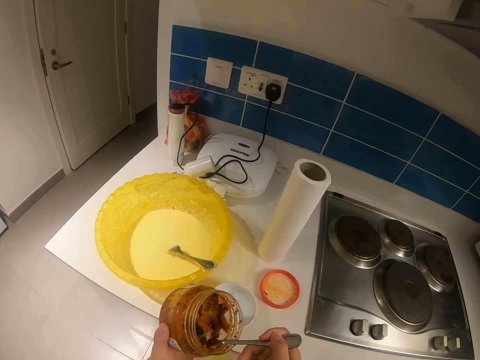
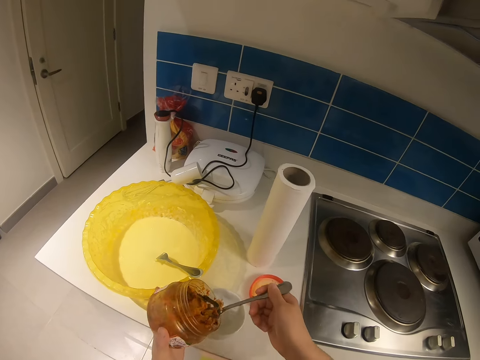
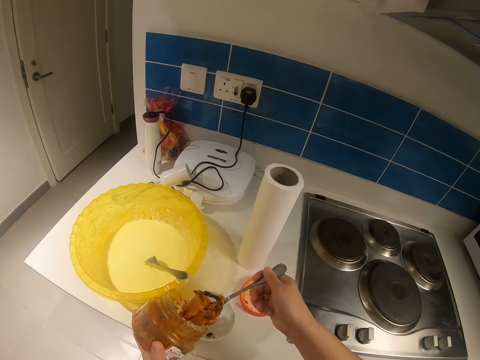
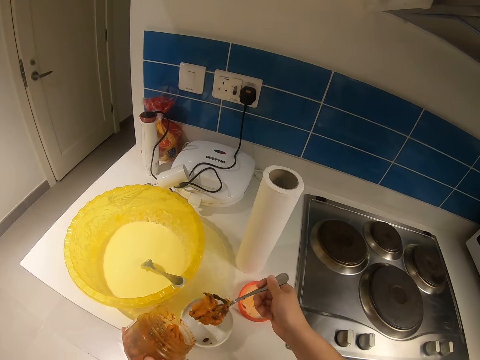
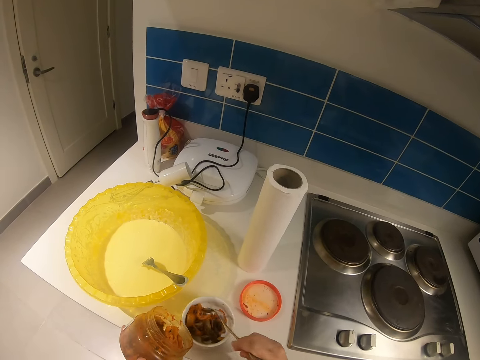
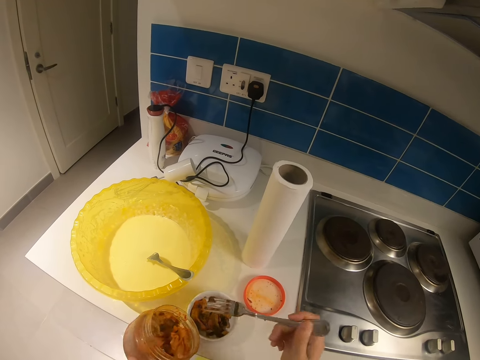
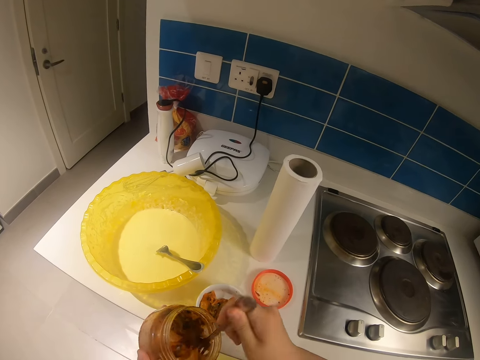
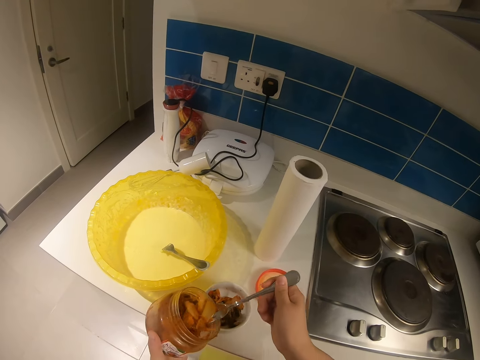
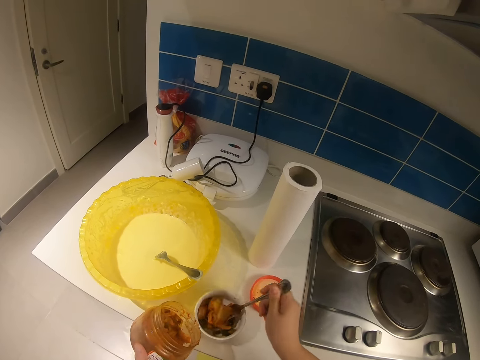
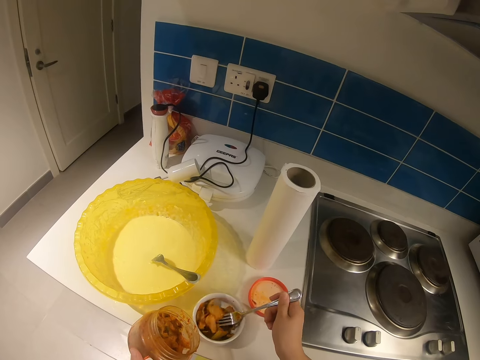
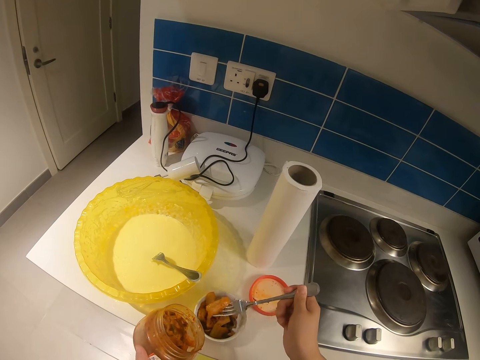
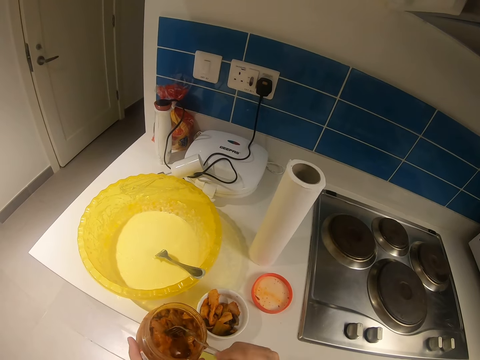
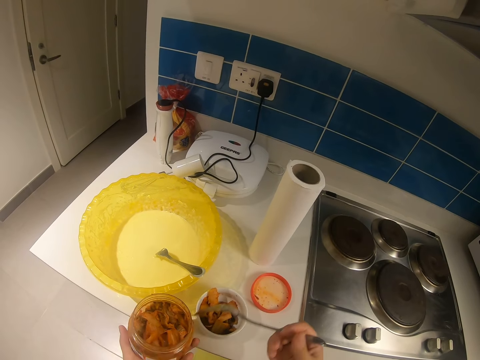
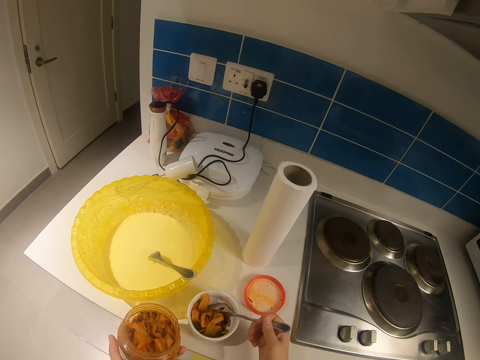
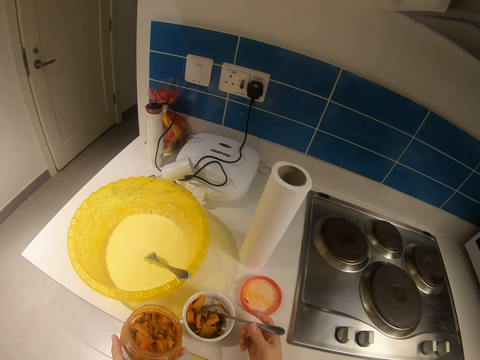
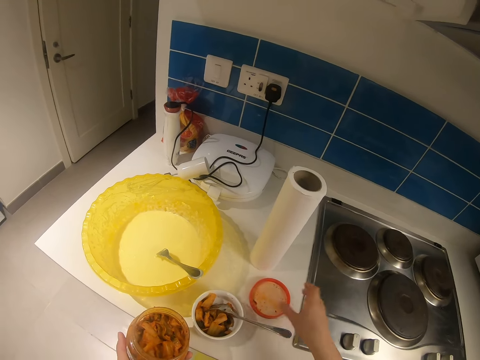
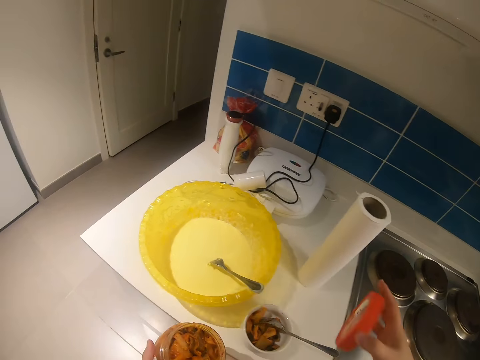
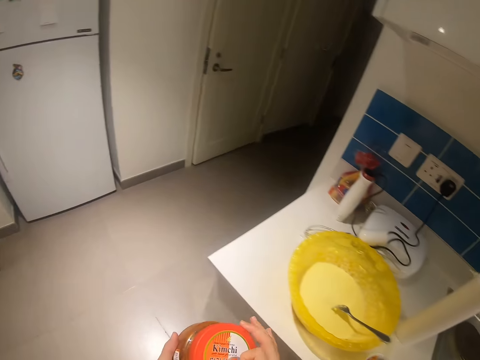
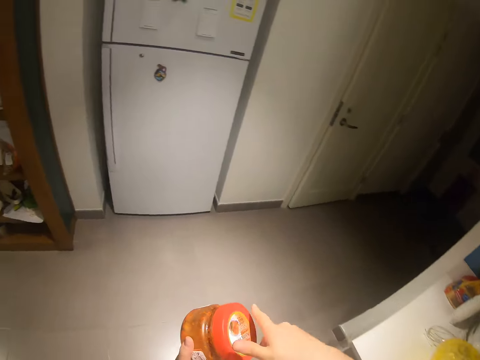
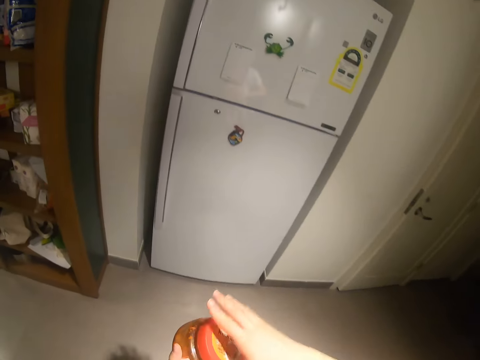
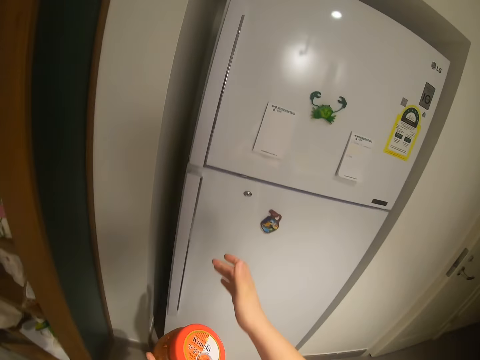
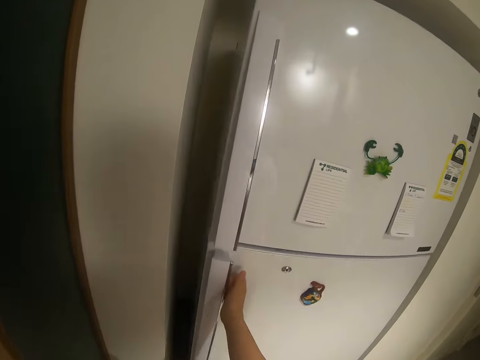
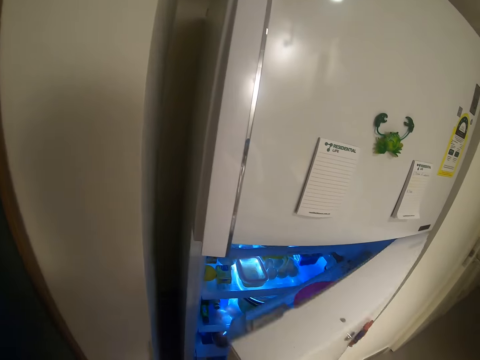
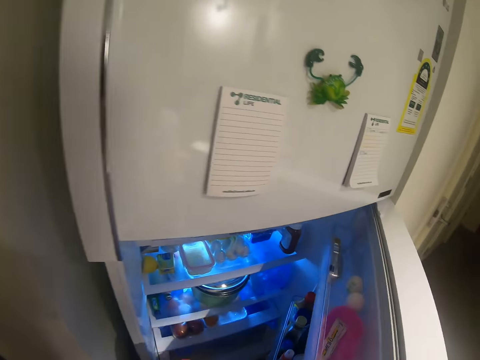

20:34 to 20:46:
The camera wearer puts something in the bowl. They pick something with the fork. They put something in the bowl. They put something in the container. They put the fork on the bowl. They pick up the lid. They cover the jar of berries with the lid. They step forward. They open the fridge.

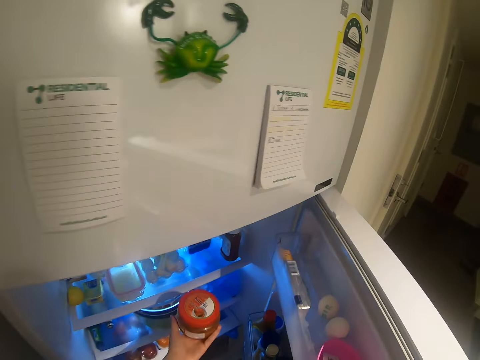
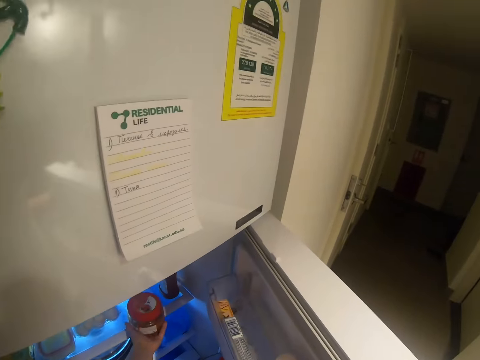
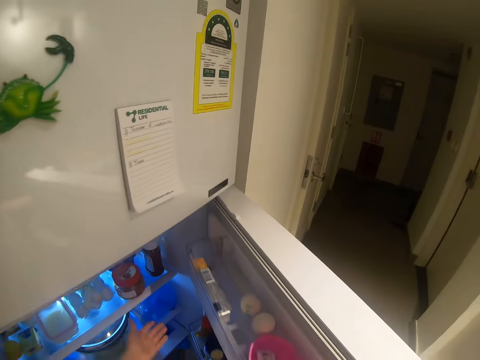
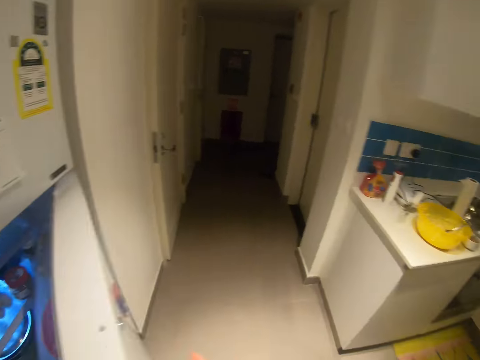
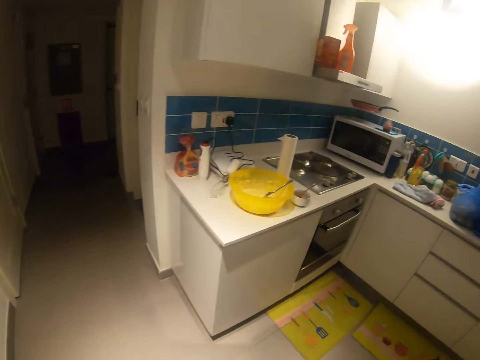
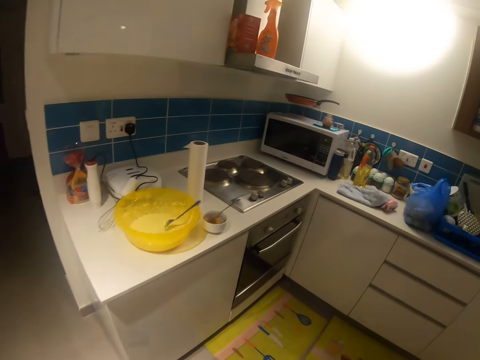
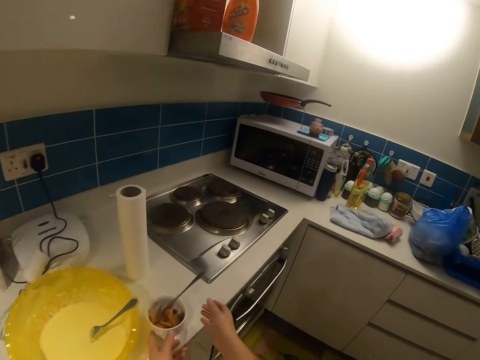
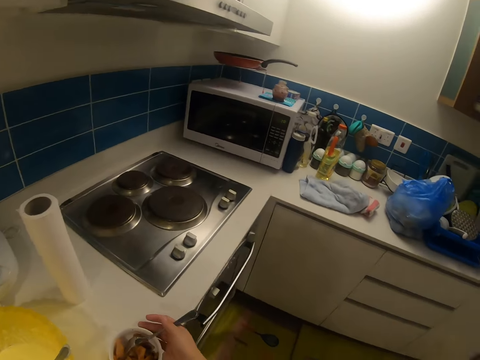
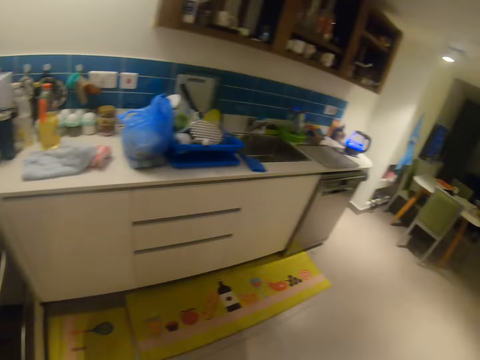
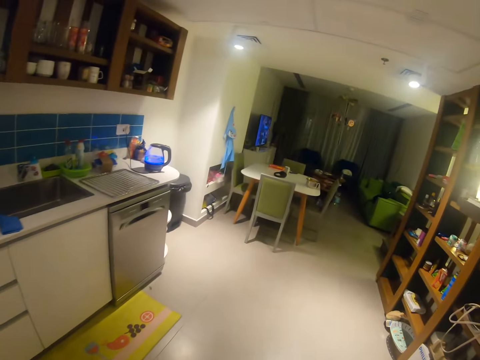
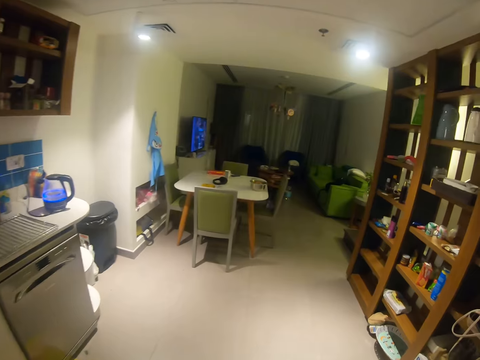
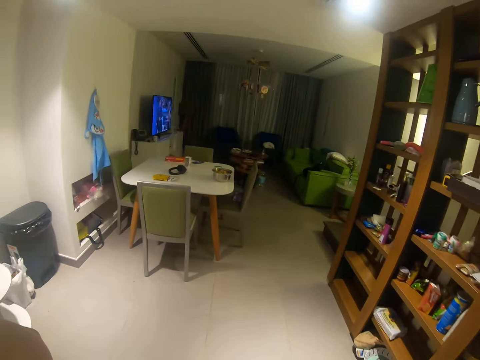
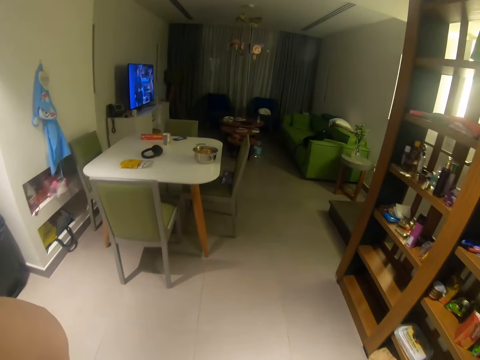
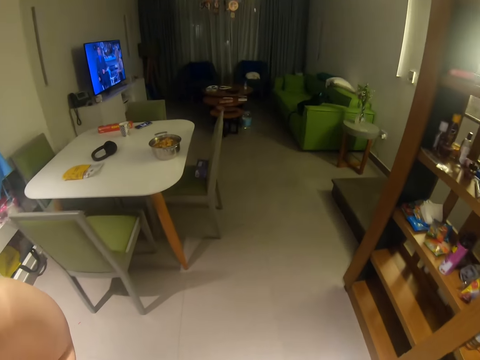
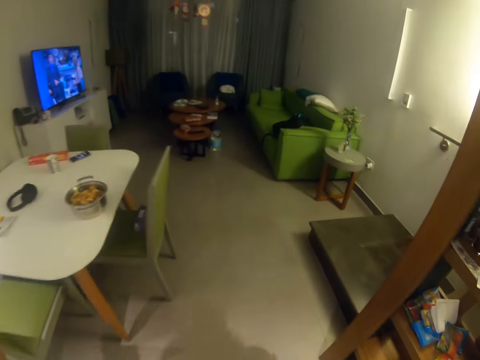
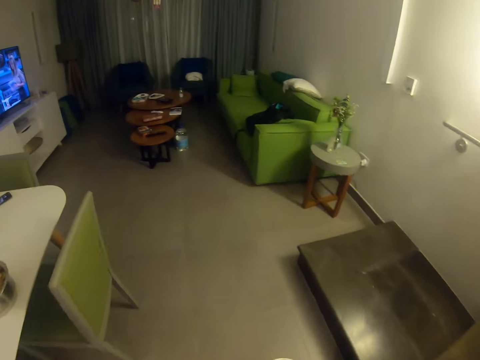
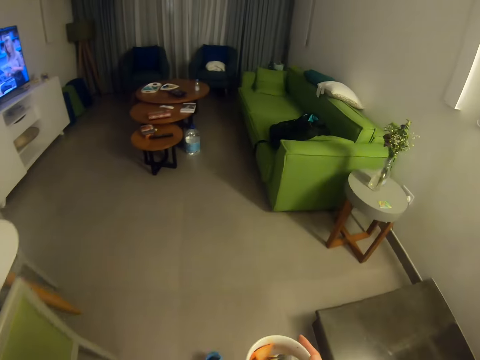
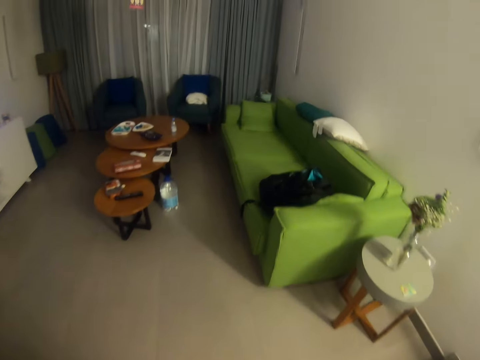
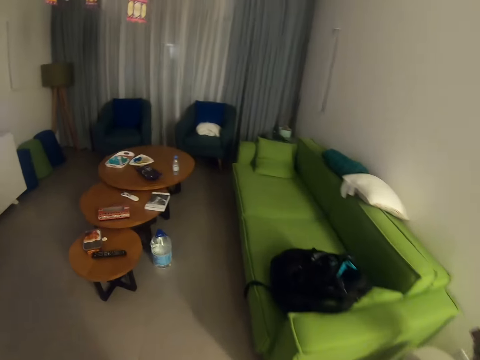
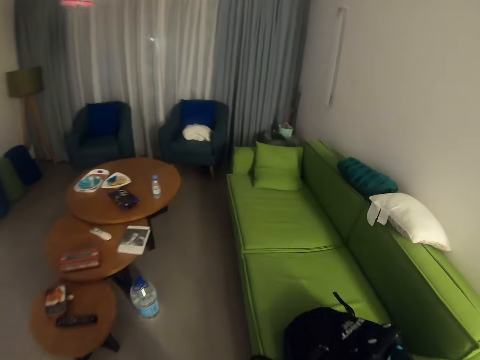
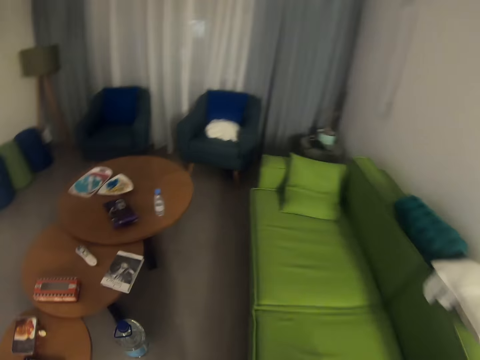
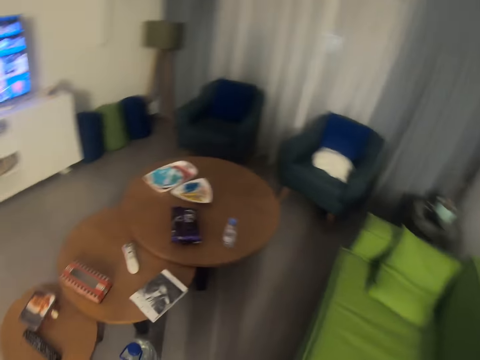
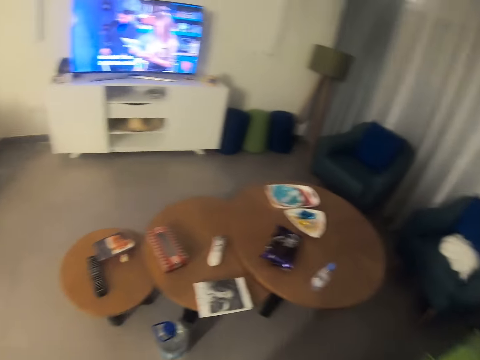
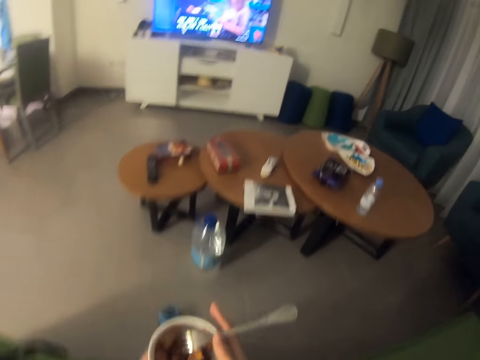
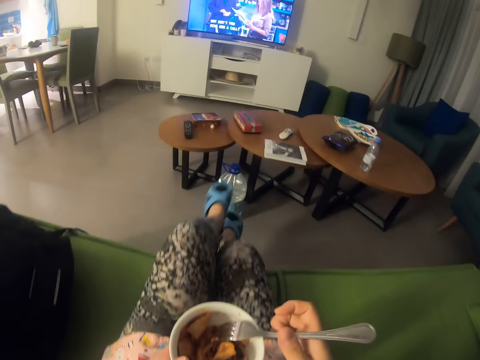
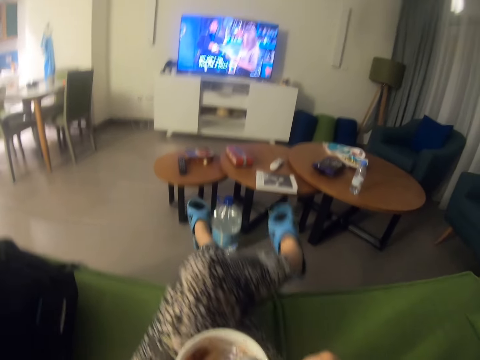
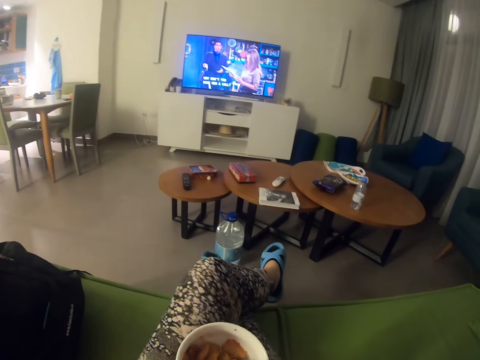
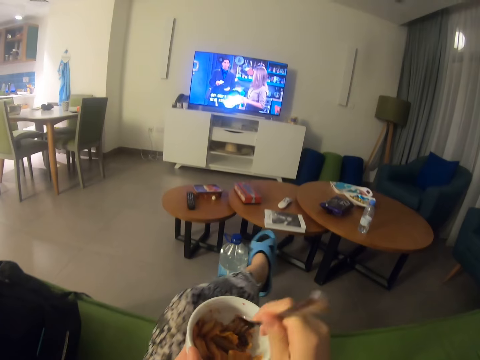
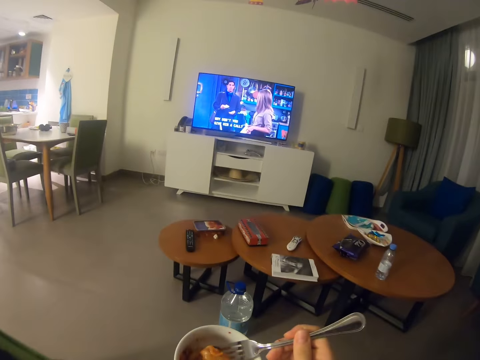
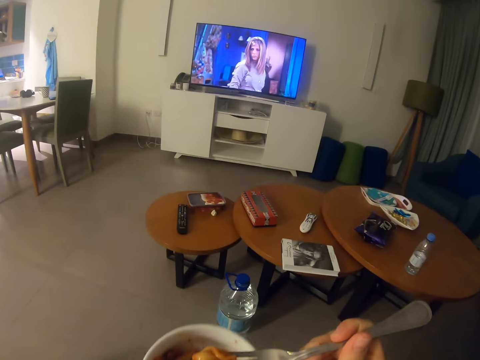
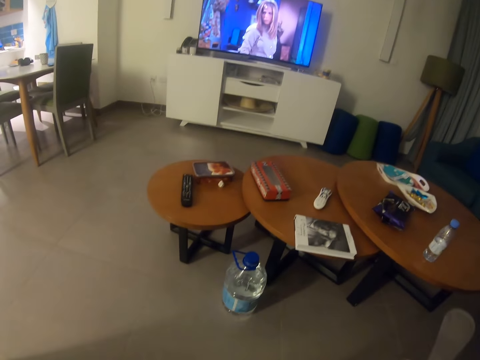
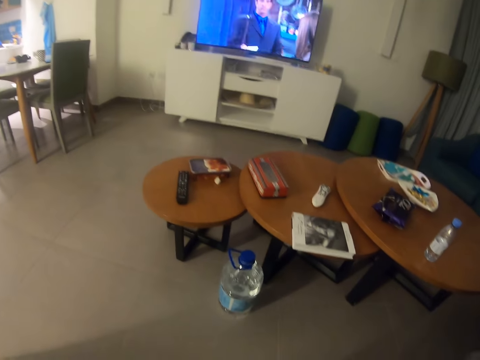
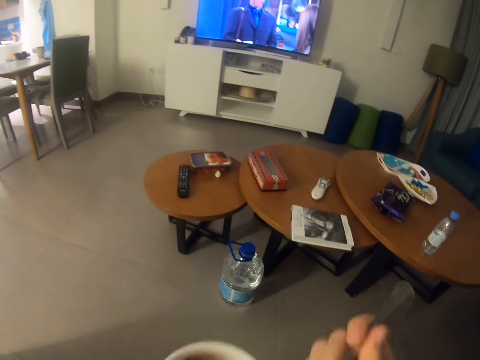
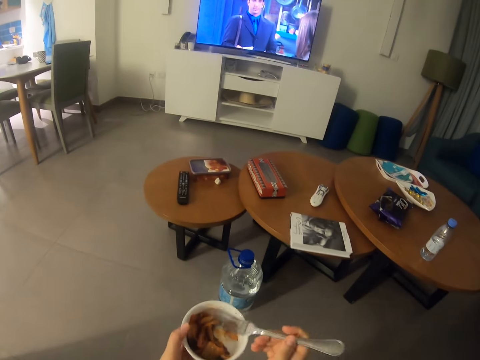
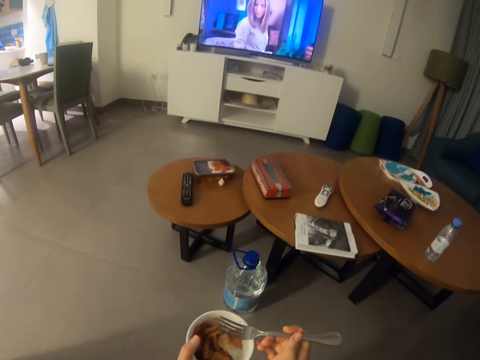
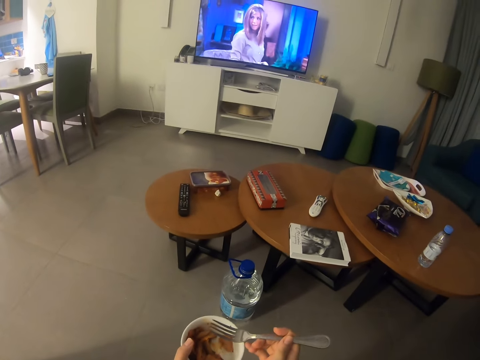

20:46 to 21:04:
The camera wearer drops the jar of berries in the fridge. She closes the fridge. She steps forward. She picks up the bowl of berries on the counter. She walks towards the sitting room with the bowl of berries. She moves the hand, adjusts the camera and steps forward. She sits on a couch in front of the television. She crosses her legs. She picks something with the fork. She eats the berries in the bowl. She moves the hands. She watches the television.
